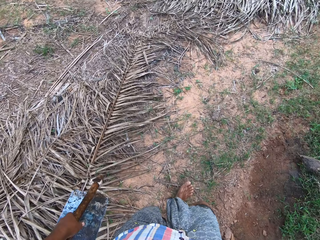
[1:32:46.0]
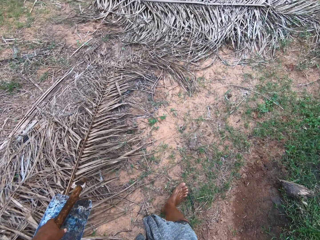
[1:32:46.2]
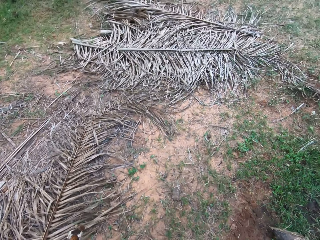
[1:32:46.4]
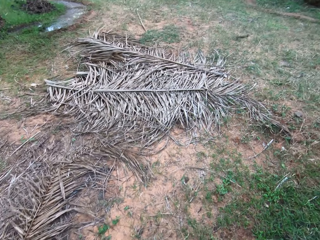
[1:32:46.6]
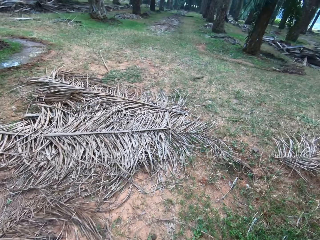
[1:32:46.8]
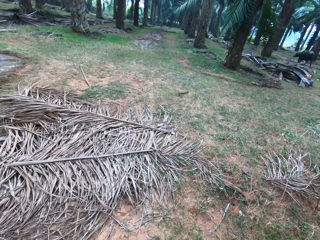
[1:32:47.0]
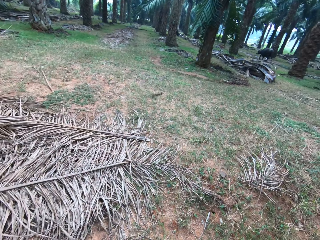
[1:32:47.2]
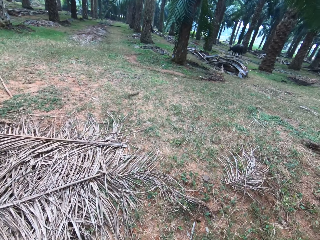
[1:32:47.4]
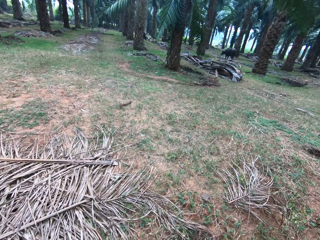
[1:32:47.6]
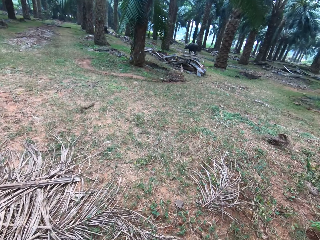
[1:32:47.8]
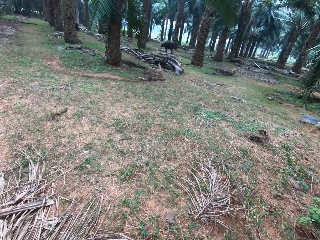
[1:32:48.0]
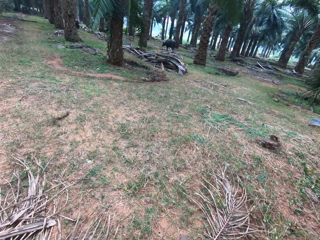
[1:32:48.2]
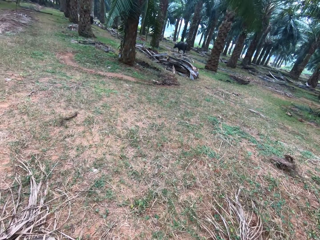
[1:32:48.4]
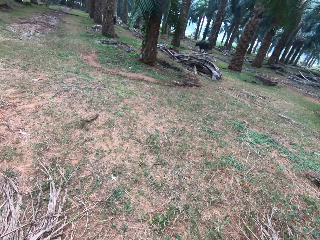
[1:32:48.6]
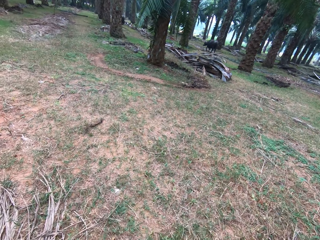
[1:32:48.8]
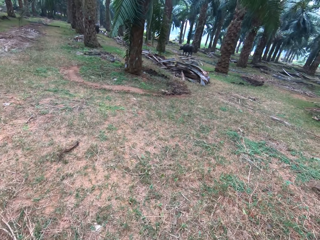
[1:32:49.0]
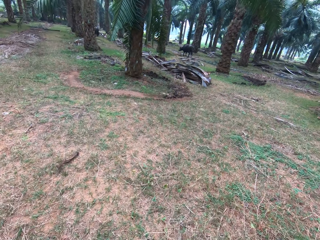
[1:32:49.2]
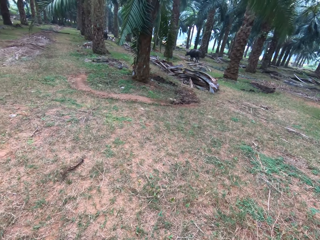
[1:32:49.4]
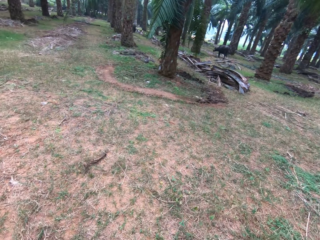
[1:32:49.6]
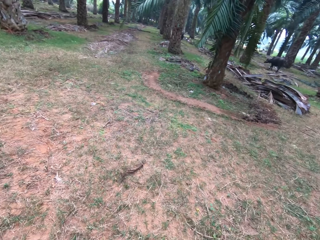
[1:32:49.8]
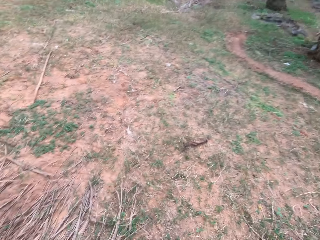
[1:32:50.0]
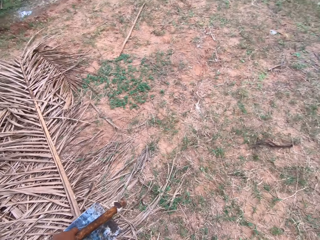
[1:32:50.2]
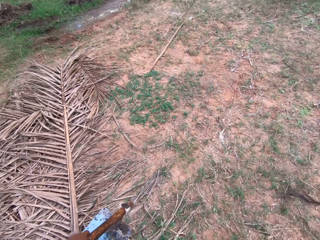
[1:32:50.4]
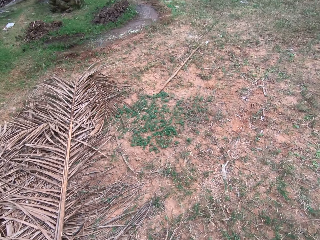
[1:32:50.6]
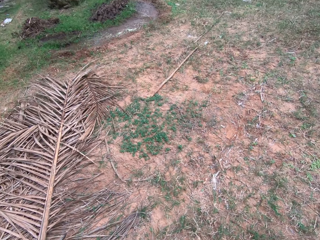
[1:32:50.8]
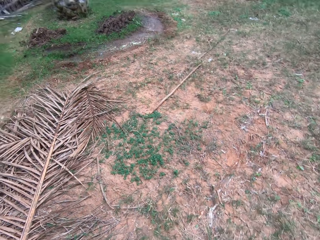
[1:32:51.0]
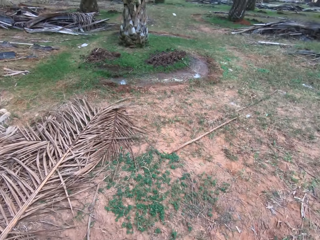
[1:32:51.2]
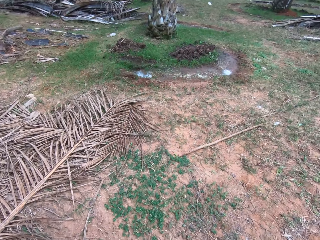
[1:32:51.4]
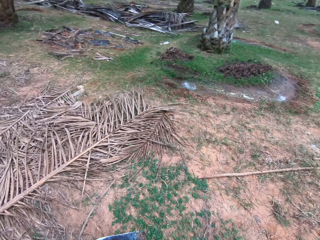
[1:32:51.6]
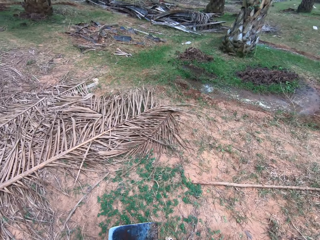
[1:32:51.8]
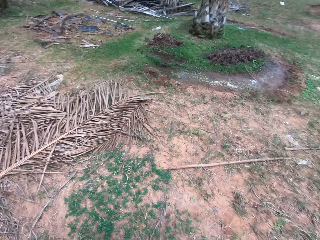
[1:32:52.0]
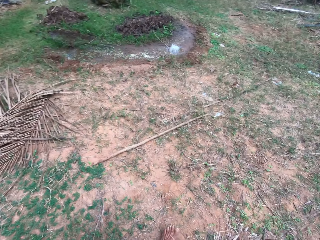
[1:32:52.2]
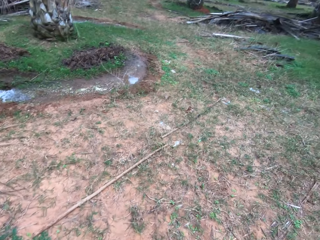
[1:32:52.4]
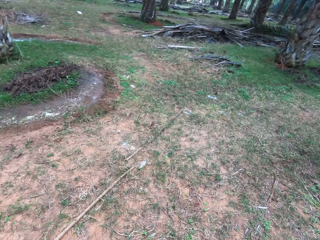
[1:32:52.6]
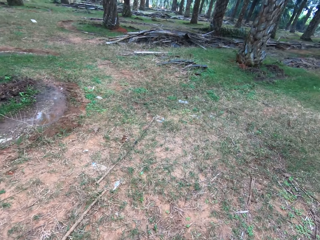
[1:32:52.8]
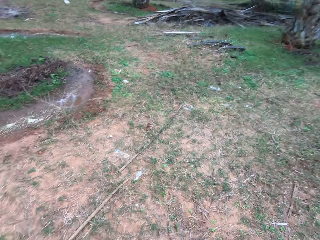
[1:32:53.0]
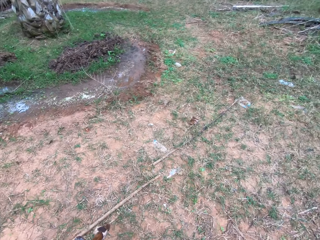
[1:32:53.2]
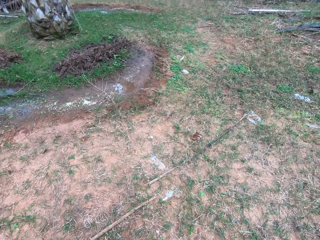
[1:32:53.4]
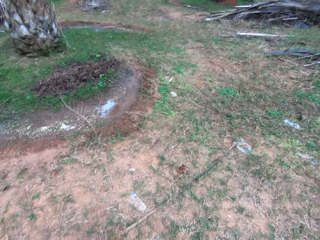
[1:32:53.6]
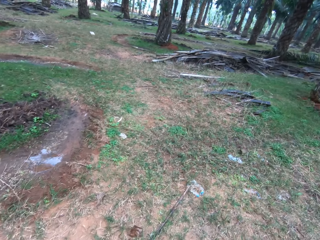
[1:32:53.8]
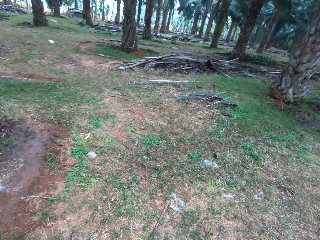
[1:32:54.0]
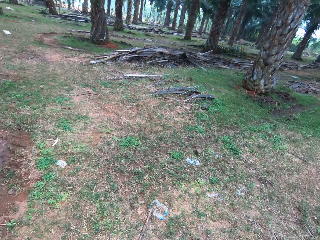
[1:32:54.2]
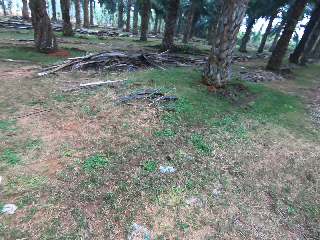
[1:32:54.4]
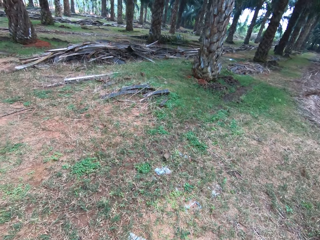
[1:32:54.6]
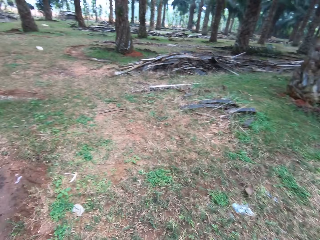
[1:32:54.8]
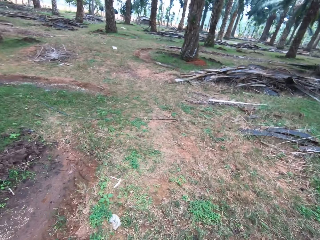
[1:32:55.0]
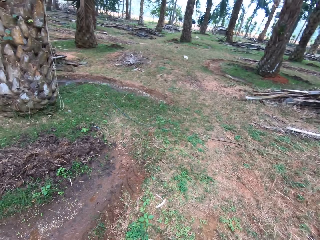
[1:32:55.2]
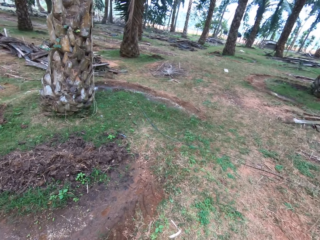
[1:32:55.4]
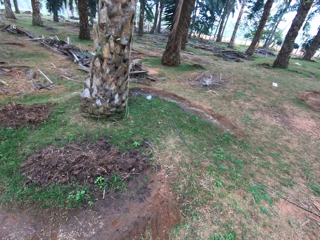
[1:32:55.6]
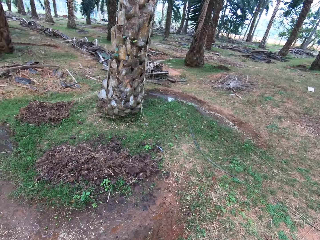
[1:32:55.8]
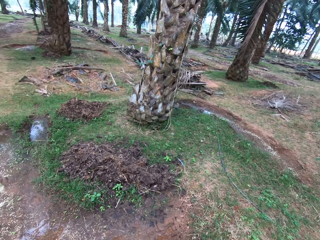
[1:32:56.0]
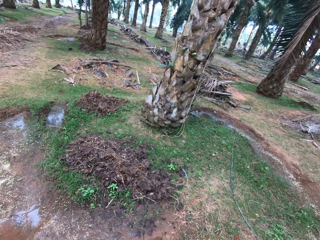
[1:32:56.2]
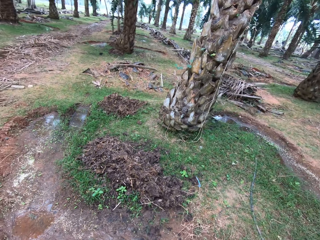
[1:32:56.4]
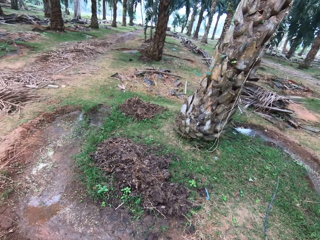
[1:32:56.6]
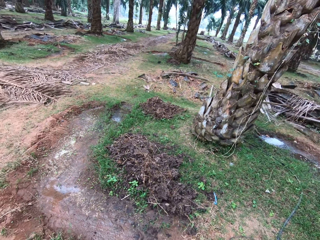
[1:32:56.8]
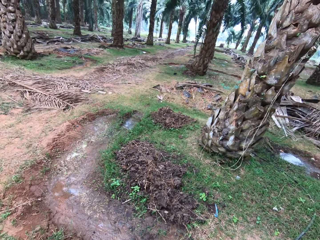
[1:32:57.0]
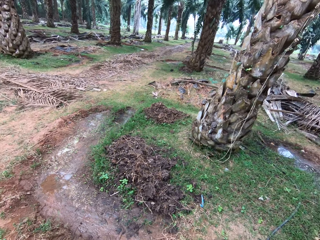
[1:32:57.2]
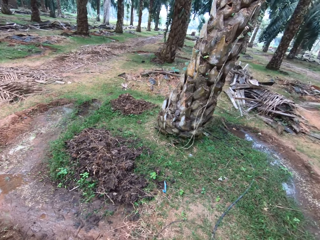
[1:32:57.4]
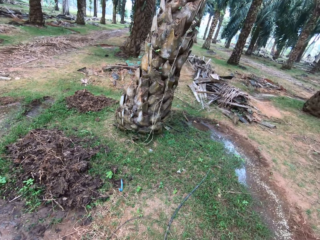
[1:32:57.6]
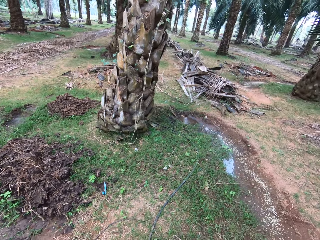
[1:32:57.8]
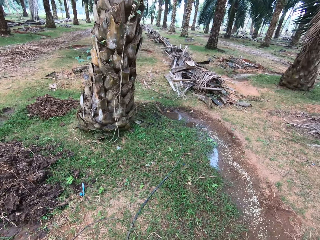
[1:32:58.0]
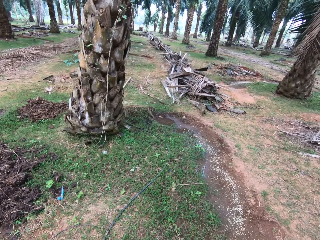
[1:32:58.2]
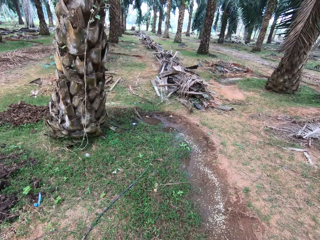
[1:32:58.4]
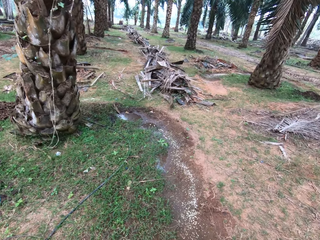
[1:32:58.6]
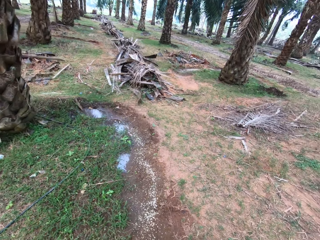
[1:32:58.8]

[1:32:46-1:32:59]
The camera wearer walks around the farm. They talk. They look around. They walk.

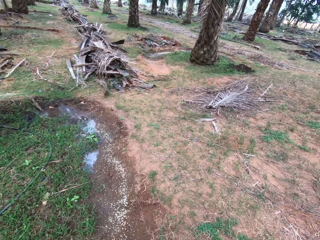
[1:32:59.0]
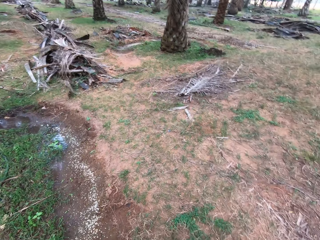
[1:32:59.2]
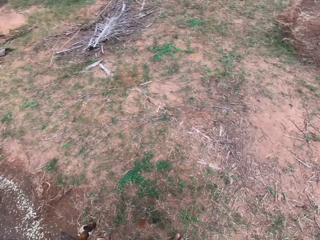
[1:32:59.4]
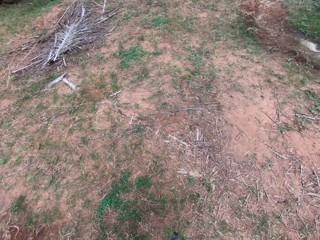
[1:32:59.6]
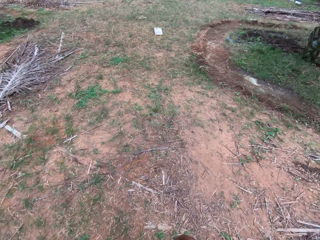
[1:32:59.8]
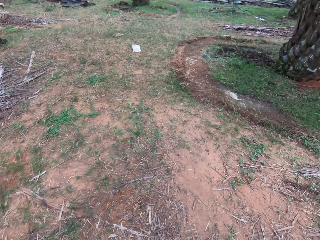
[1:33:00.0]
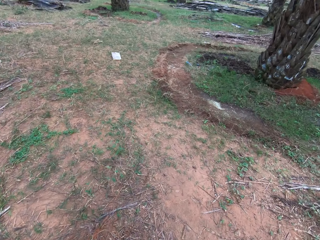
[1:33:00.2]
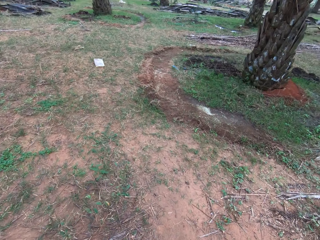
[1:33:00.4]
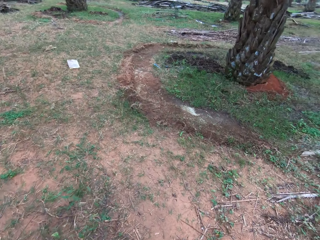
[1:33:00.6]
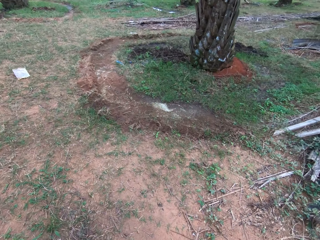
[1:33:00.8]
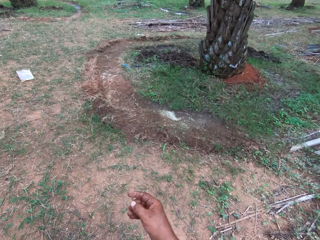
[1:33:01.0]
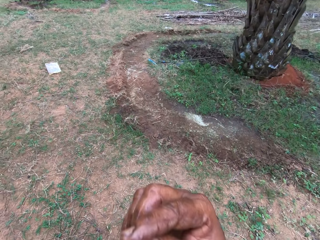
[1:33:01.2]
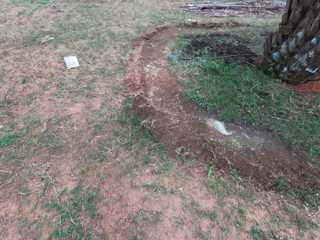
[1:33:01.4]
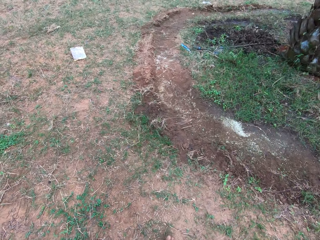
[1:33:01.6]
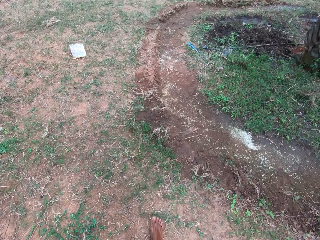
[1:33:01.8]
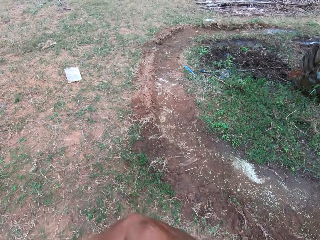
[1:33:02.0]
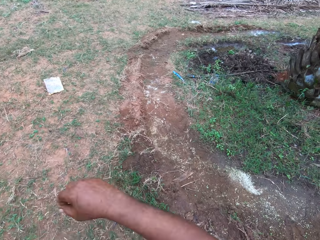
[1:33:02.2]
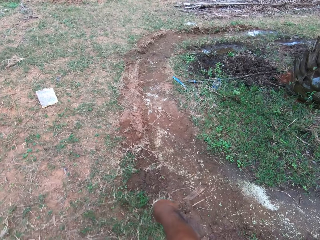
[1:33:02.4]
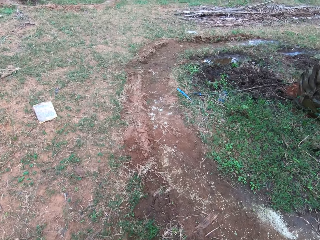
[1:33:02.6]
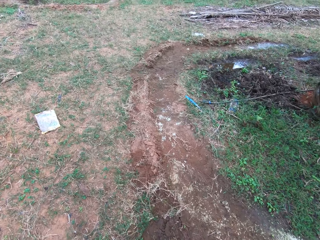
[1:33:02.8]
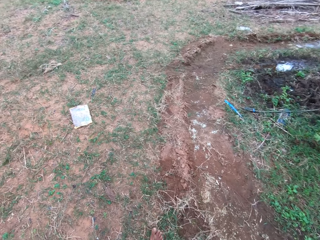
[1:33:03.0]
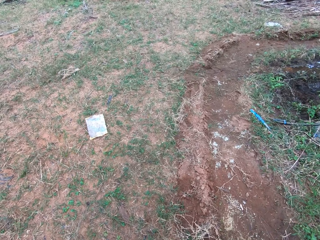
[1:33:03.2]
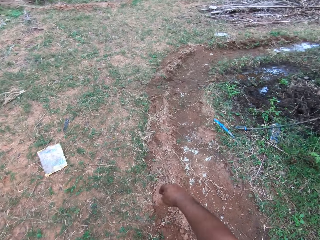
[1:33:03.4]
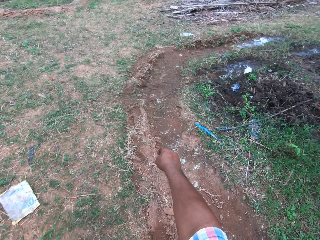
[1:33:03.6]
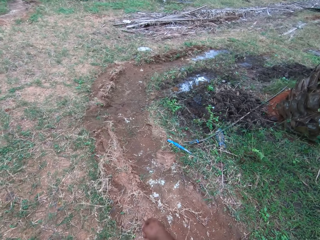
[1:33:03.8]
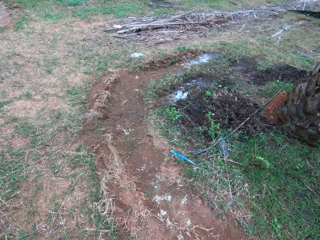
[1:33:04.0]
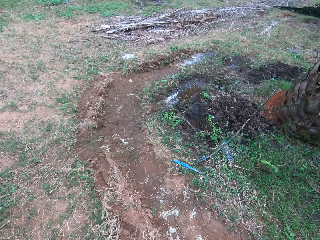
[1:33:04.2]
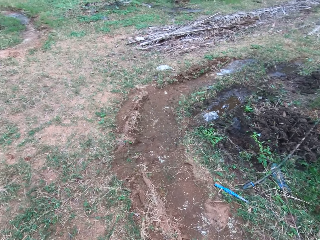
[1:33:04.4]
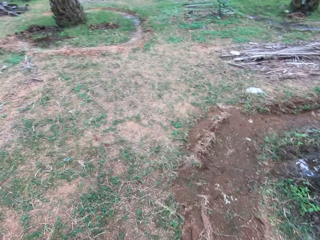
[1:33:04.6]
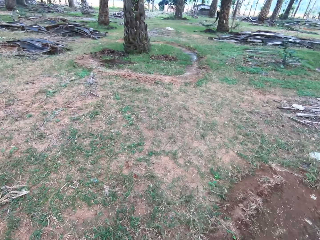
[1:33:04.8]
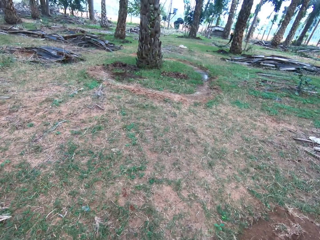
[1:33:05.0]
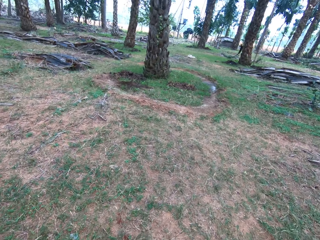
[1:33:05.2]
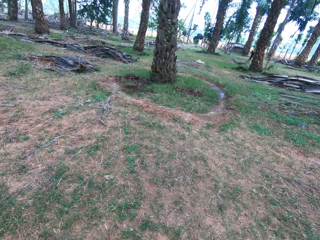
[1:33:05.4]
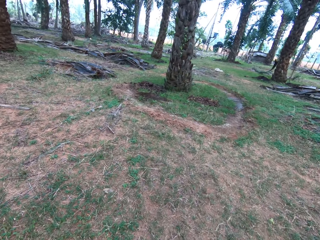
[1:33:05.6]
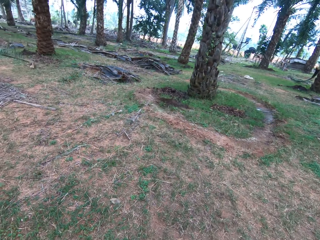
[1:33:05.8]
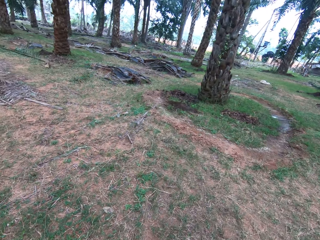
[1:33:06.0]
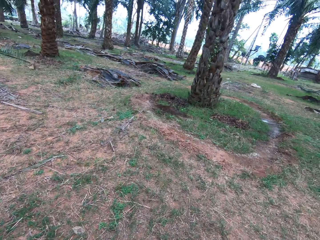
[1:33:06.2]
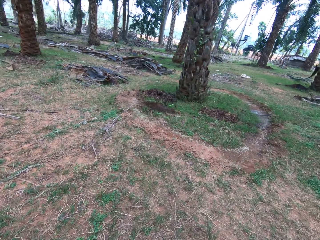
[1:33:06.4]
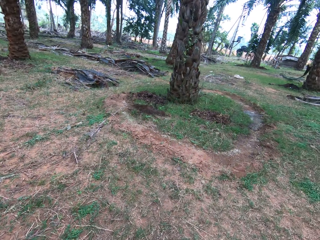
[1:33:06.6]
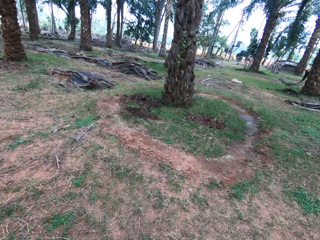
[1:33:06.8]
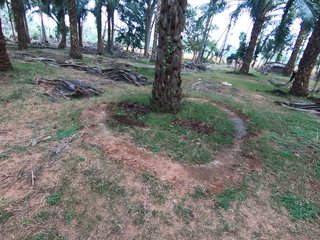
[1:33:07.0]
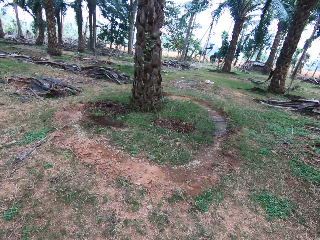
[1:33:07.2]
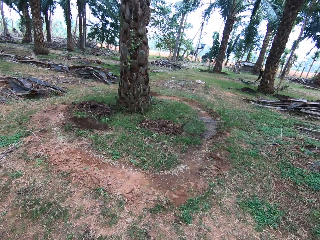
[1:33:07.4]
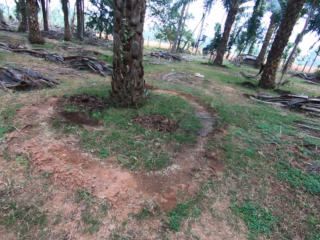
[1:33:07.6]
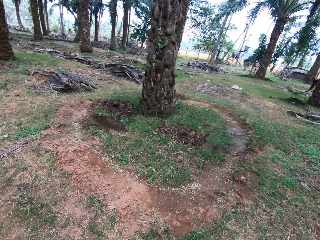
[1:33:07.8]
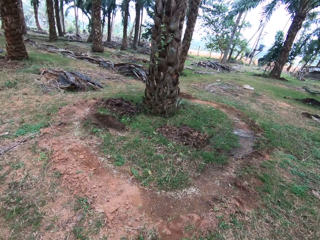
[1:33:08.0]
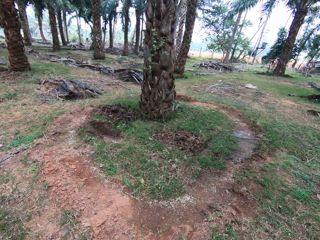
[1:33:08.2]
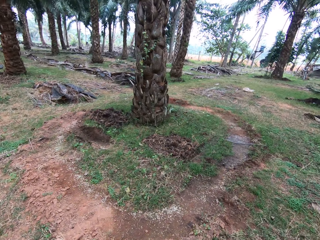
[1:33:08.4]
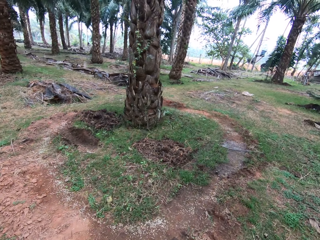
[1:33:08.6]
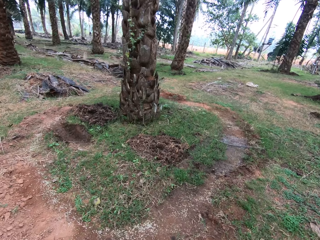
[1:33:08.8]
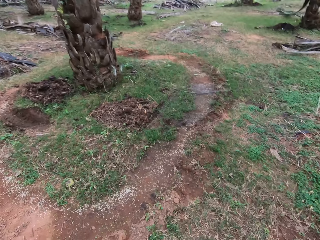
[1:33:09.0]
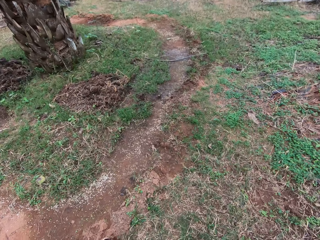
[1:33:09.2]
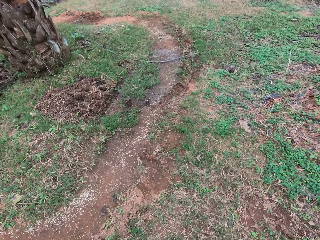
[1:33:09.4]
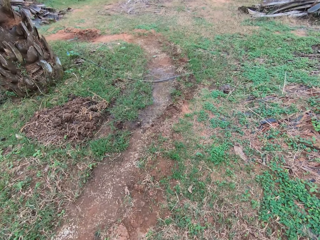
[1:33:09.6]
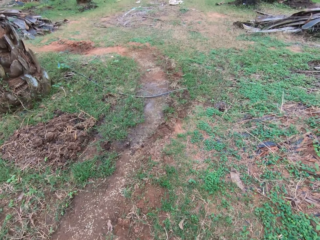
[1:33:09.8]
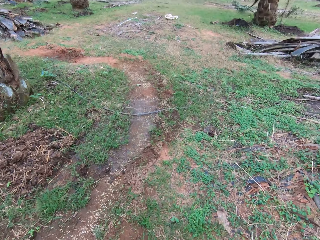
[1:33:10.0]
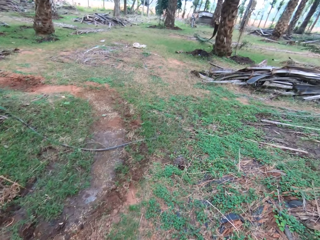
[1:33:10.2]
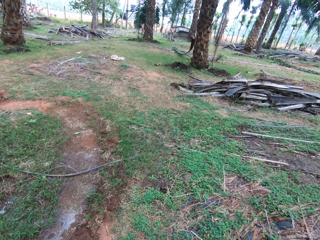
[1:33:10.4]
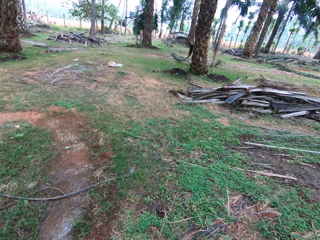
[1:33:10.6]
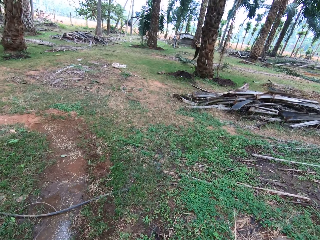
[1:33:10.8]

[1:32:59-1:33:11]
The camera wearer moves his hand. He walks around the farm.
